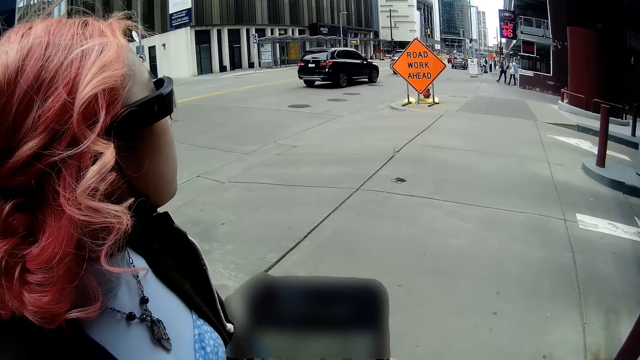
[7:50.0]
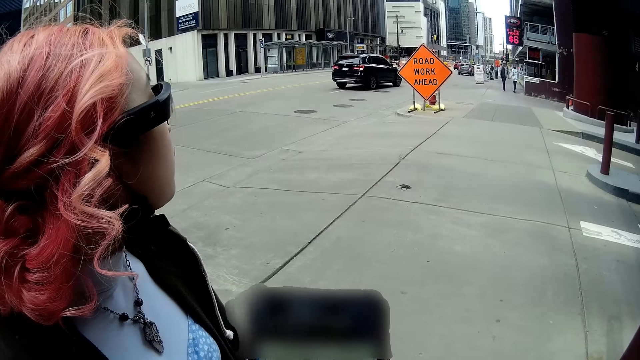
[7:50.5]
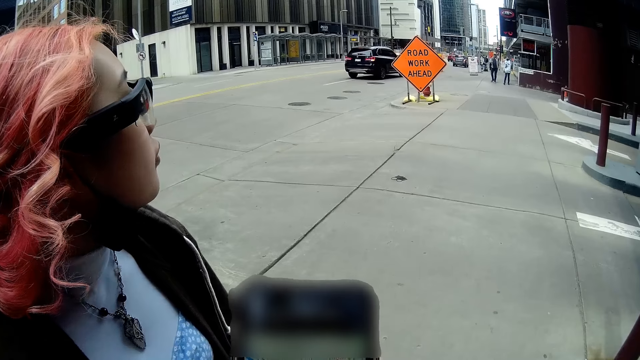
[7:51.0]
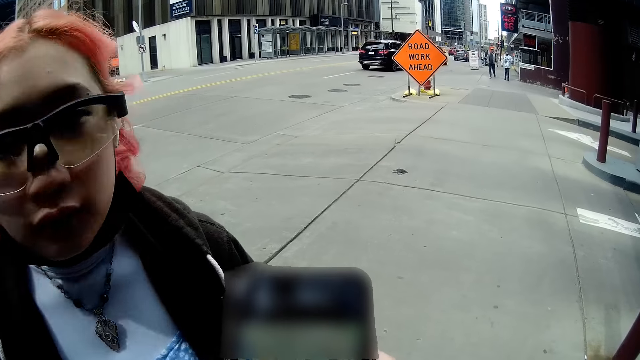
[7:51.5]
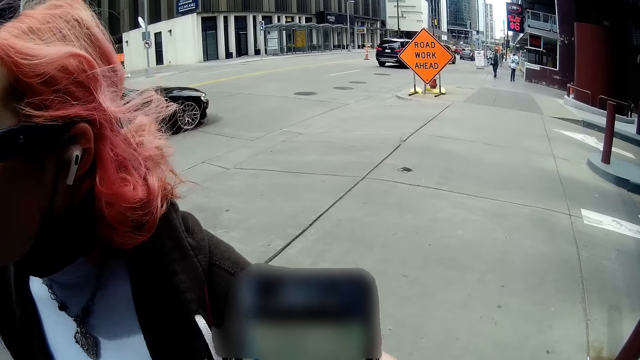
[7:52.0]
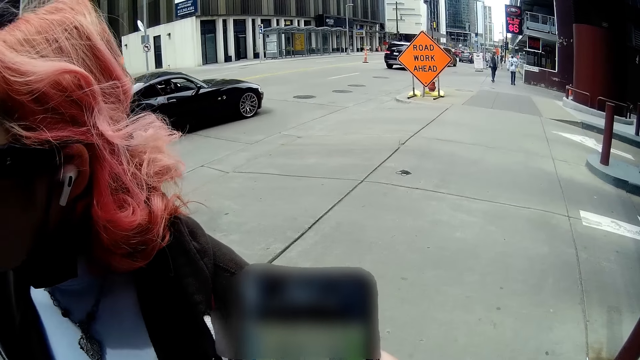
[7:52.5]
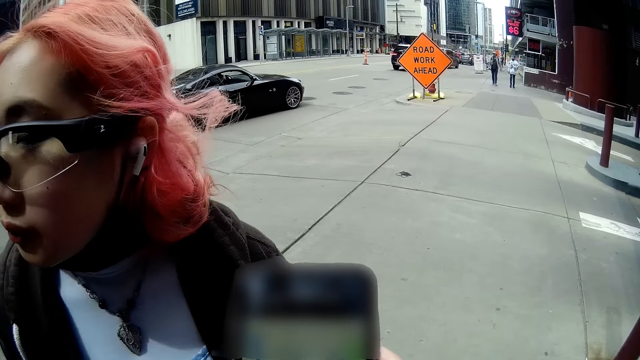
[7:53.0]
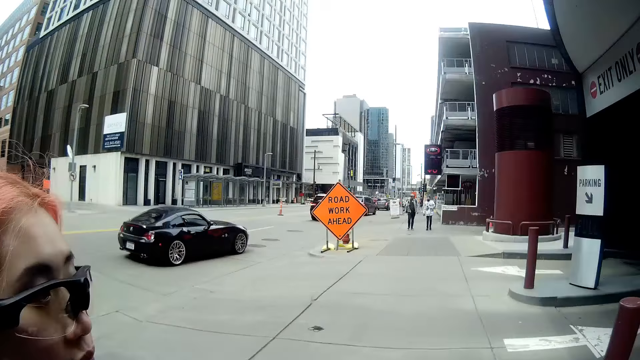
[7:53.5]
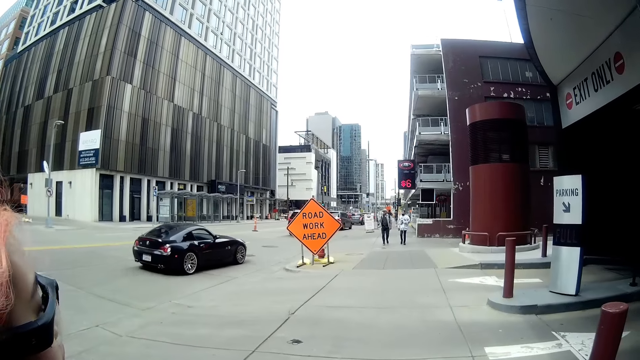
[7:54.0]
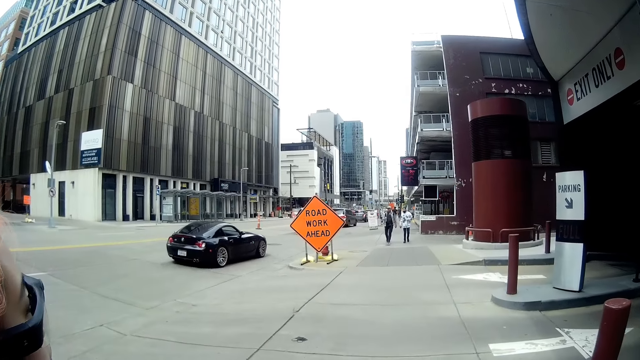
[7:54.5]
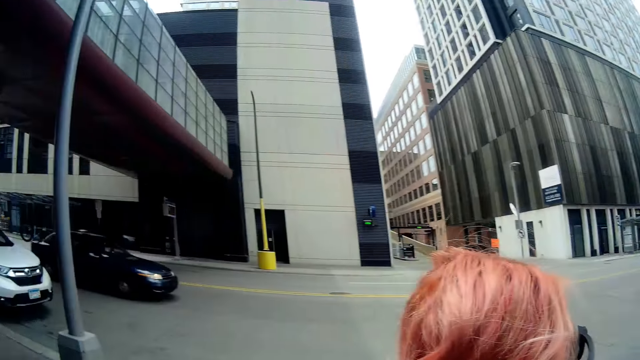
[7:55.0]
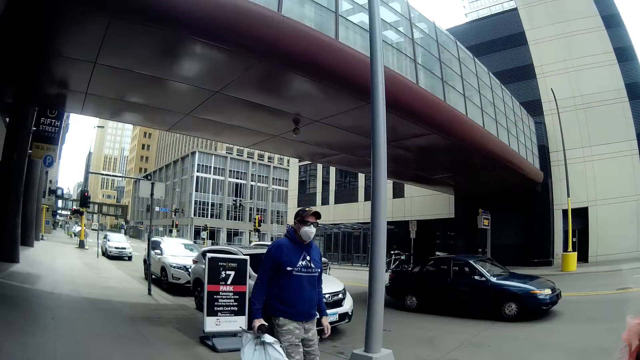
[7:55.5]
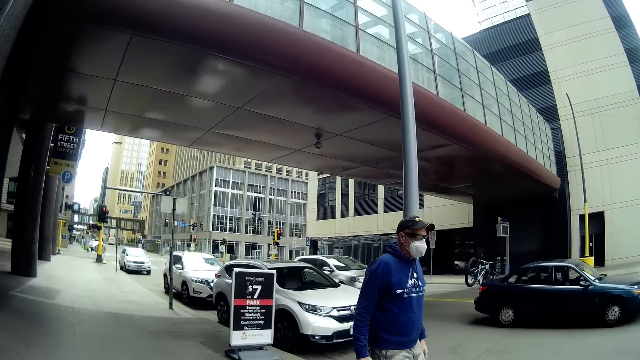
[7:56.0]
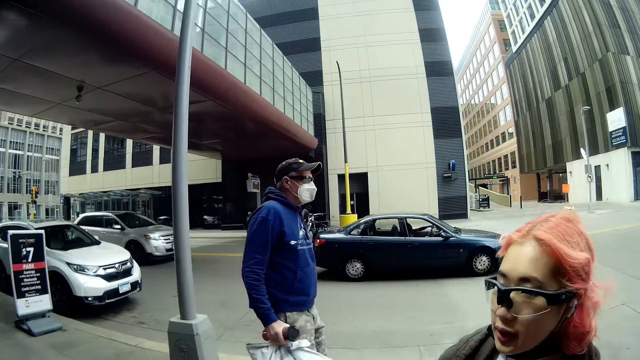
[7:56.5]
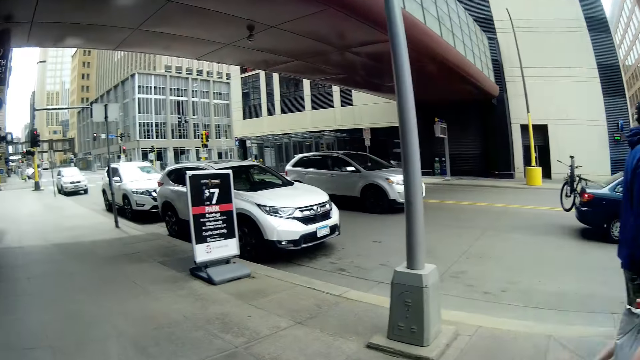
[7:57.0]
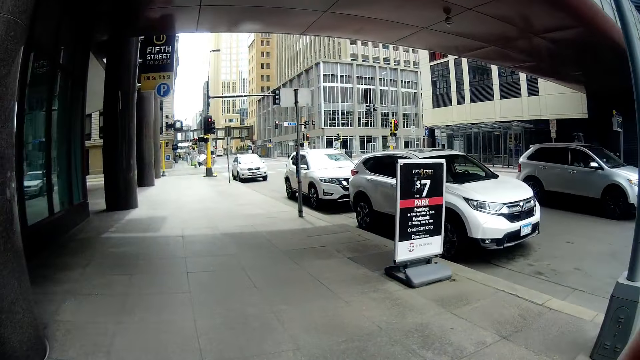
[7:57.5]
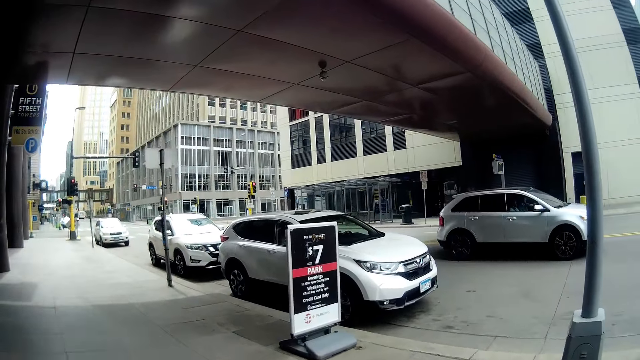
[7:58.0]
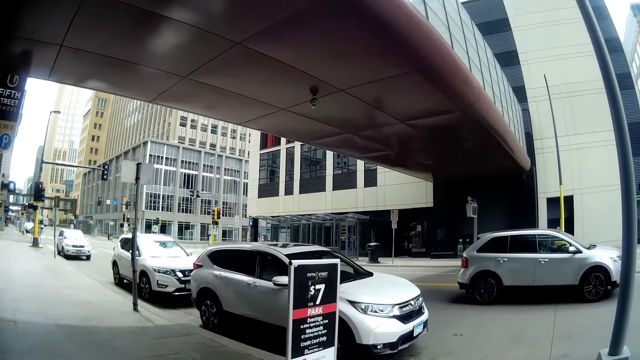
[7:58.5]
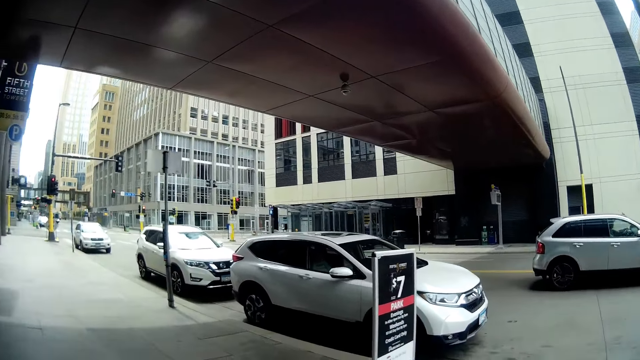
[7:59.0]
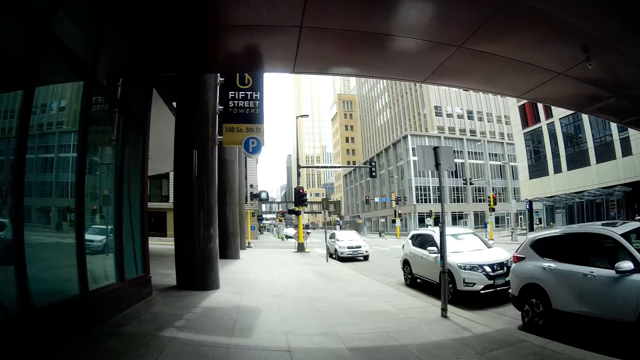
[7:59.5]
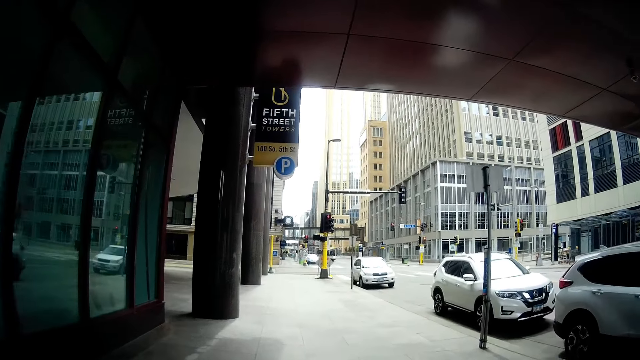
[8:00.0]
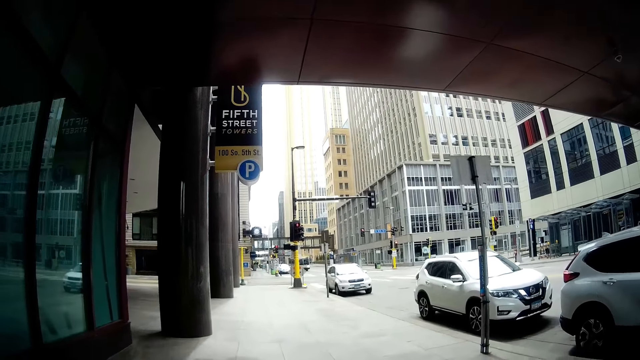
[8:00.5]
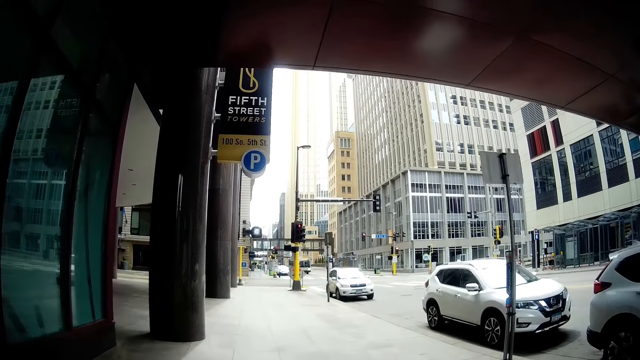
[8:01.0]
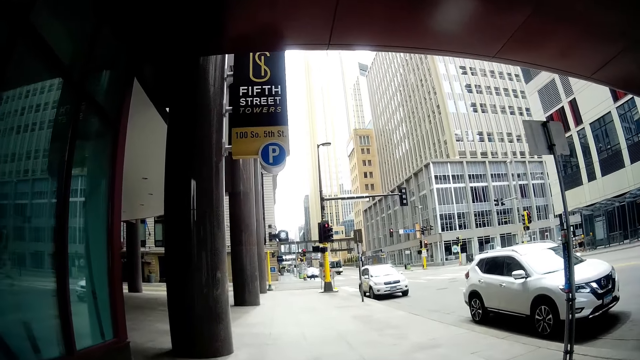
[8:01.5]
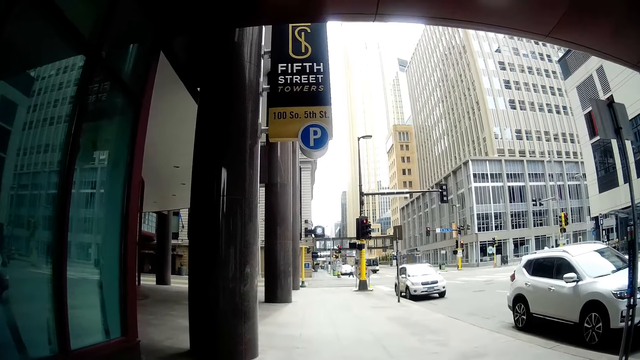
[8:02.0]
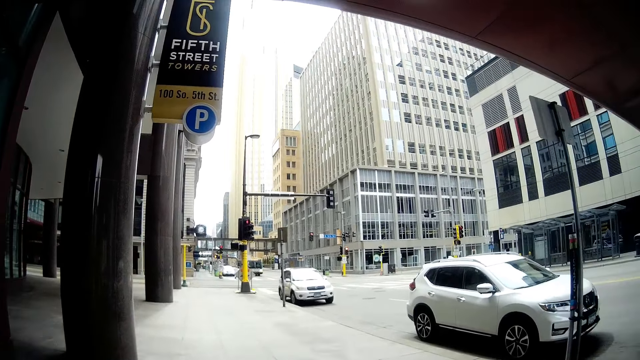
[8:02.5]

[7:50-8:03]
The camera wearer holds the smart phone with her right hand. A black car drives past her. A green car drives past her. A man walks past her. The camera wearer walks on a walkway. An ash car drives past her.

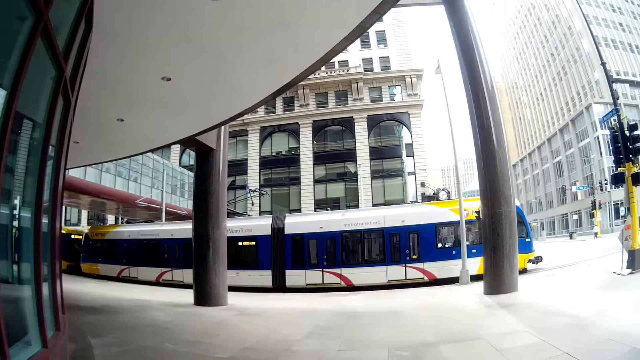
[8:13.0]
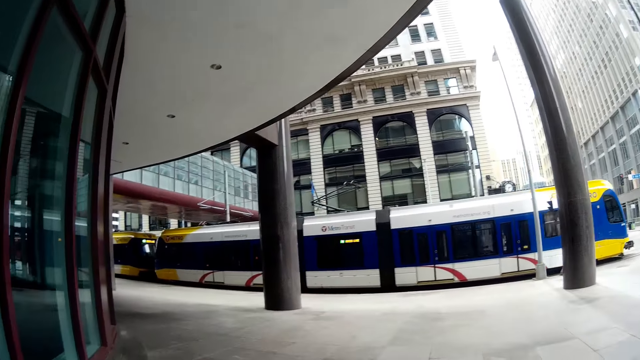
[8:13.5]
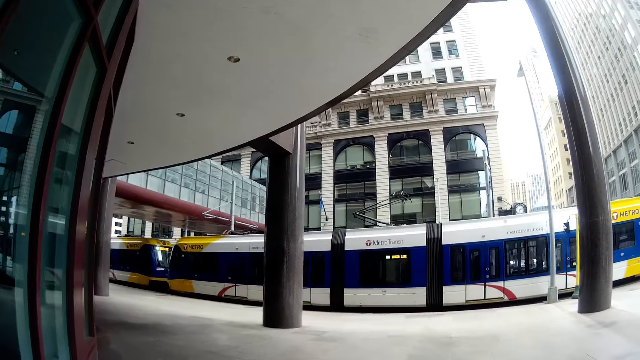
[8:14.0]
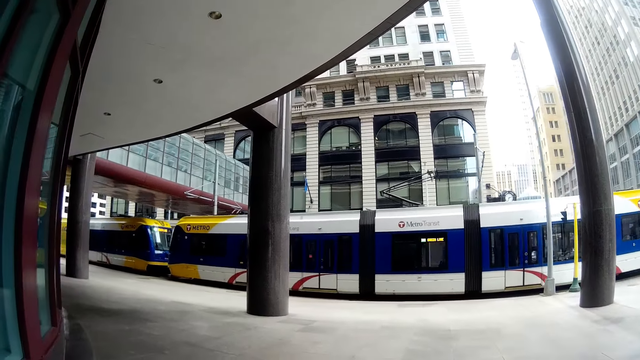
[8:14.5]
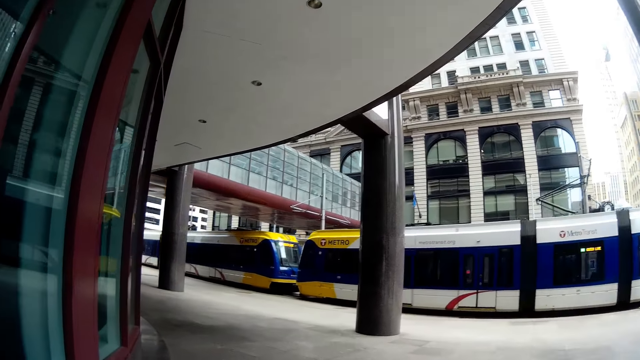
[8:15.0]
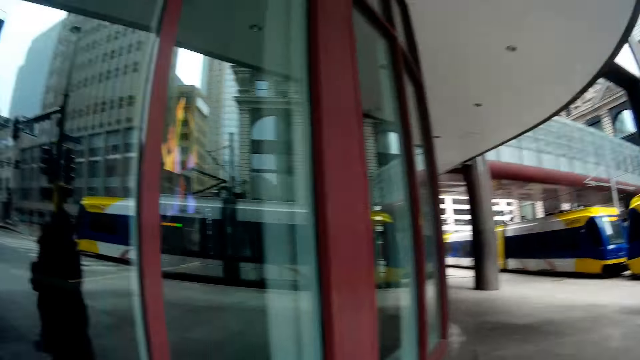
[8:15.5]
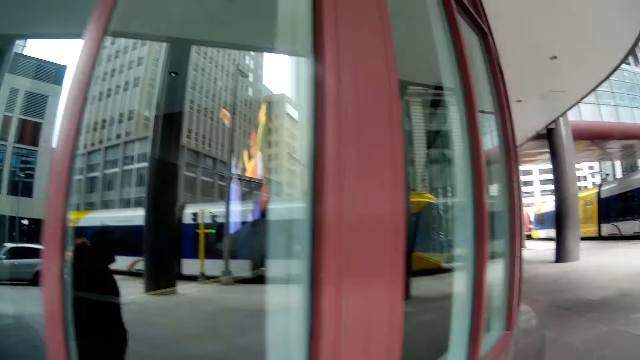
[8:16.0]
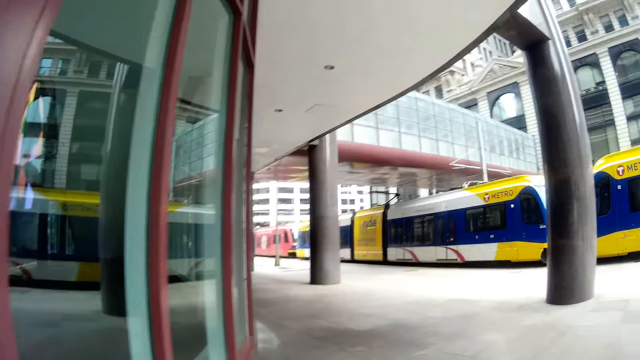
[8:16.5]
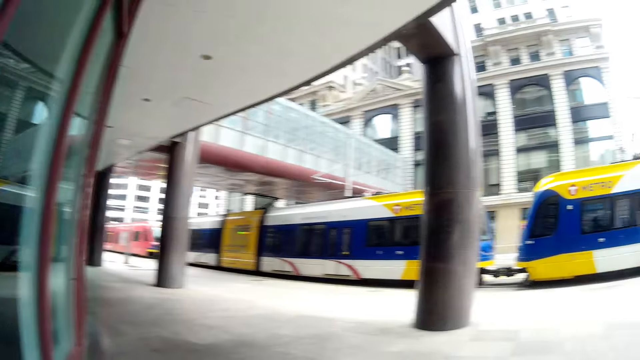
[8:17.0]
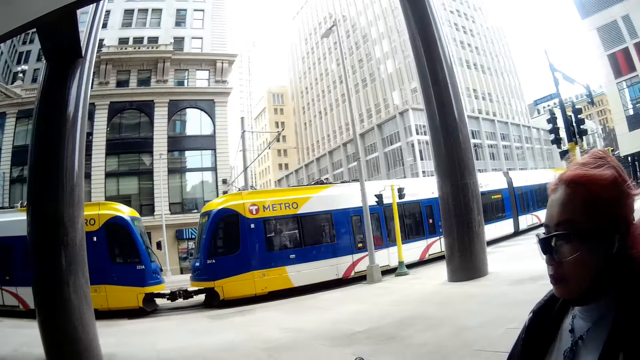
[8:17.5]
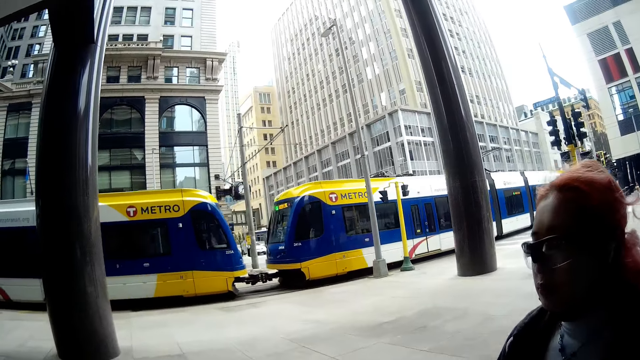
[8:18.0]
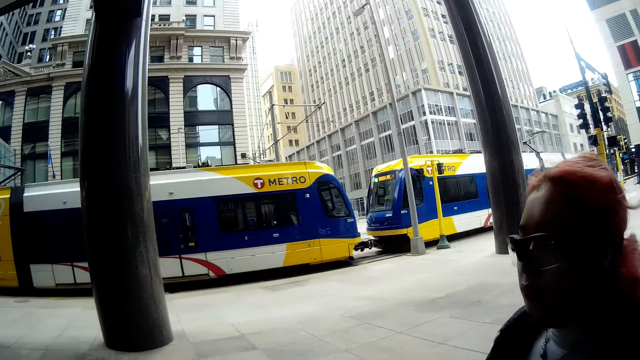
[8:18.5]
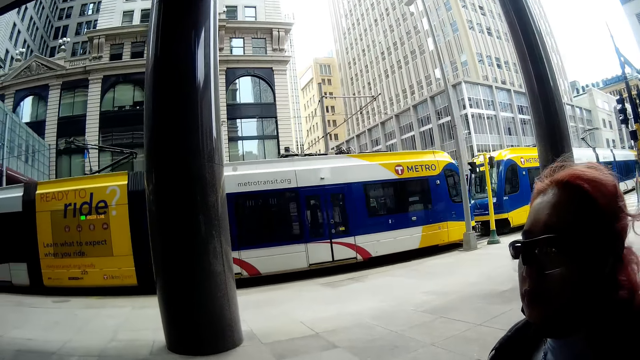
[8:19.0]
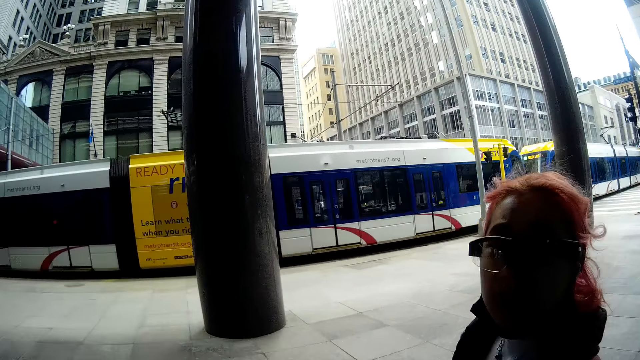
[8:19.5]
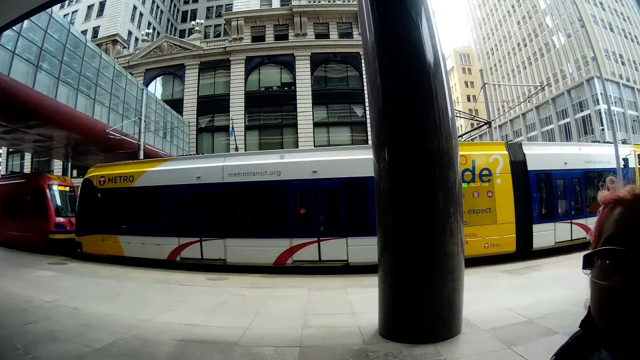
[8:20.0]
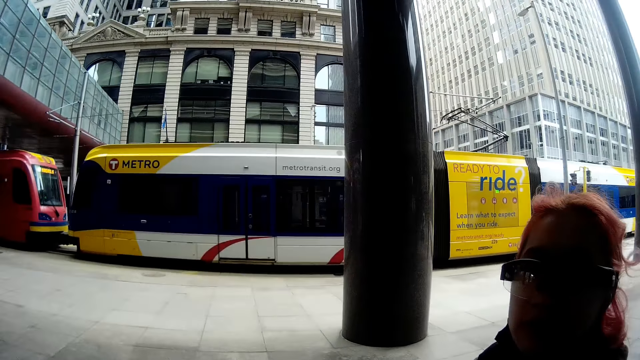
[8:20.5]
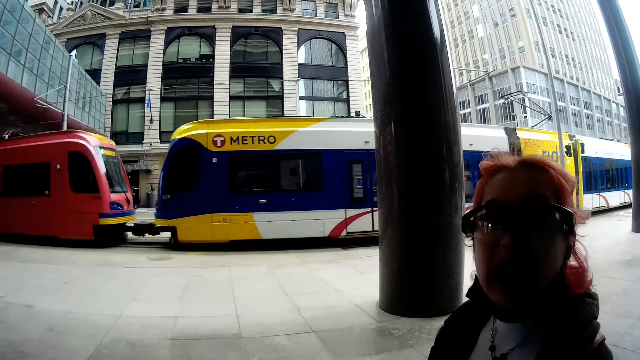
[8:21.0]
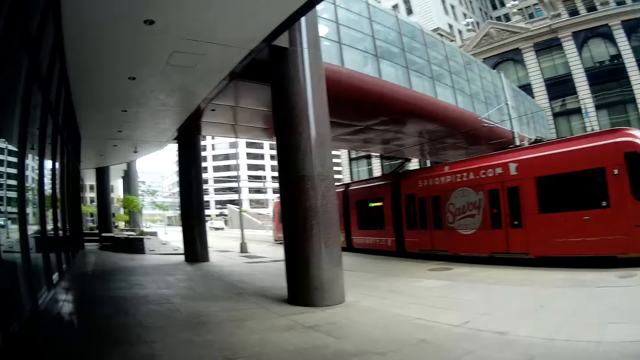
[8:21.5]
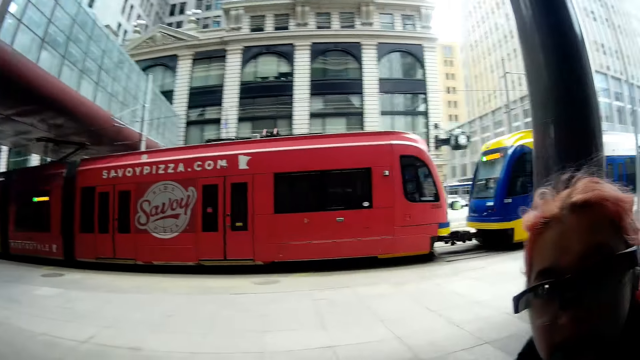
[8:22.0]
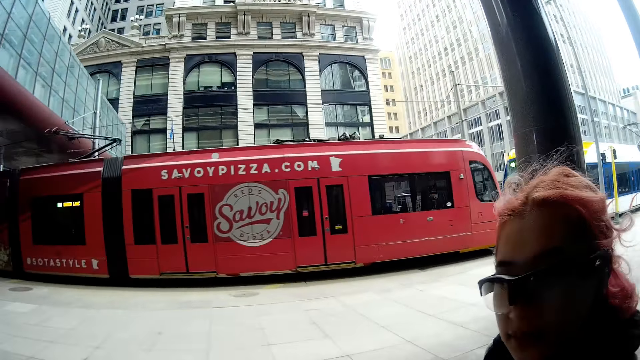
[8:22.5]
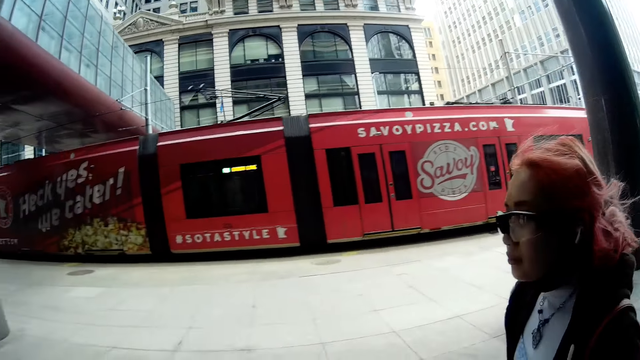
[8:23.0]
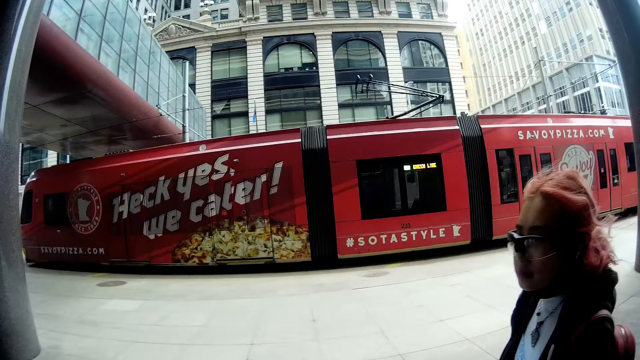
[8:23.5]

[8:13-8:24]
A tram drives past the camera wearer. They converse with the woman.
